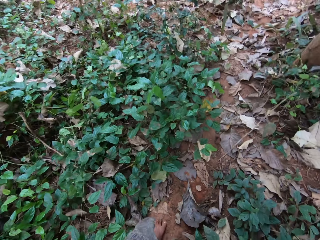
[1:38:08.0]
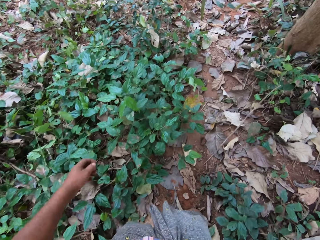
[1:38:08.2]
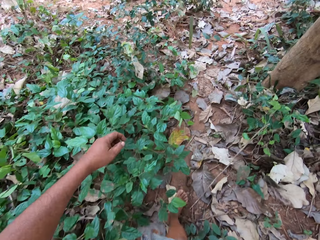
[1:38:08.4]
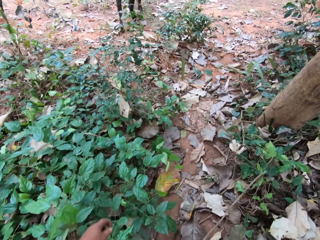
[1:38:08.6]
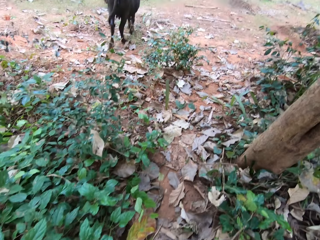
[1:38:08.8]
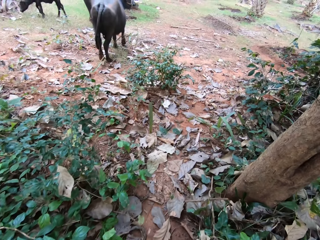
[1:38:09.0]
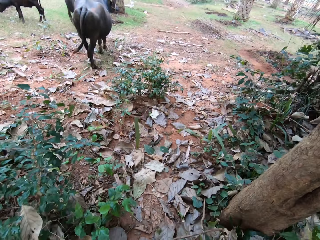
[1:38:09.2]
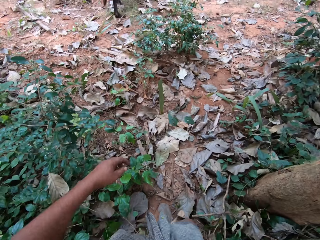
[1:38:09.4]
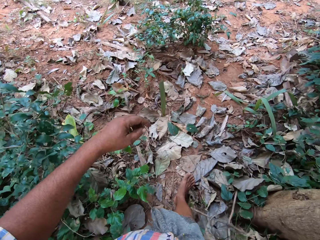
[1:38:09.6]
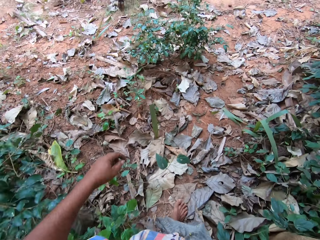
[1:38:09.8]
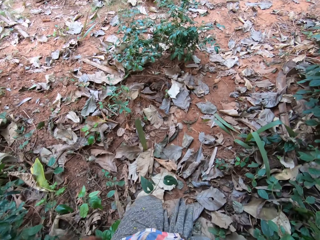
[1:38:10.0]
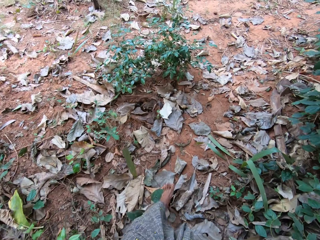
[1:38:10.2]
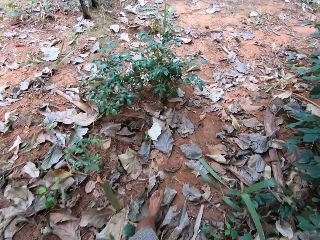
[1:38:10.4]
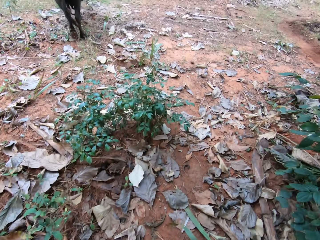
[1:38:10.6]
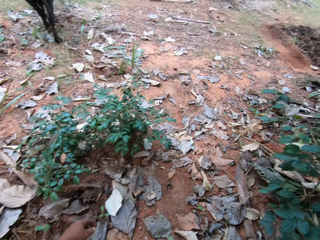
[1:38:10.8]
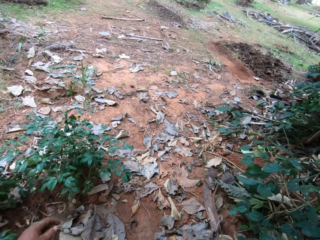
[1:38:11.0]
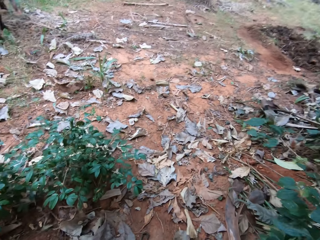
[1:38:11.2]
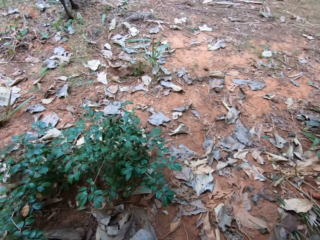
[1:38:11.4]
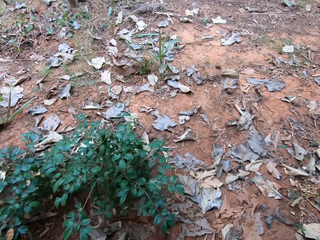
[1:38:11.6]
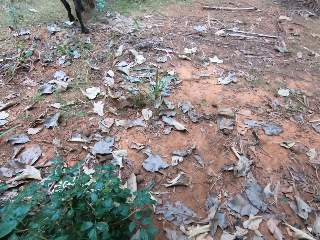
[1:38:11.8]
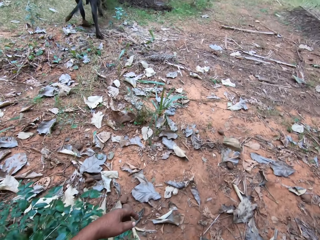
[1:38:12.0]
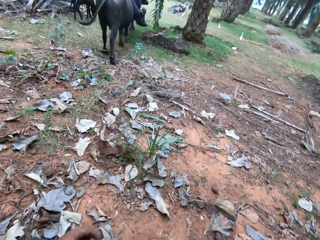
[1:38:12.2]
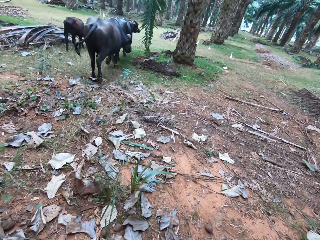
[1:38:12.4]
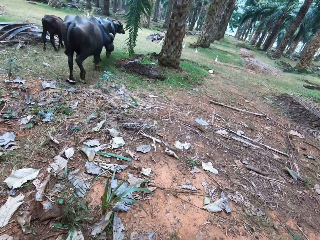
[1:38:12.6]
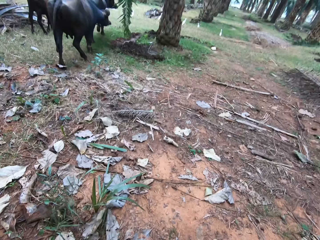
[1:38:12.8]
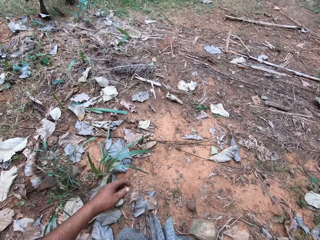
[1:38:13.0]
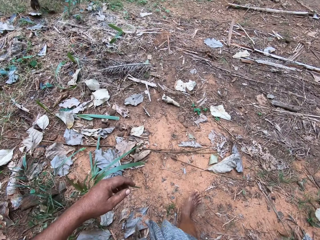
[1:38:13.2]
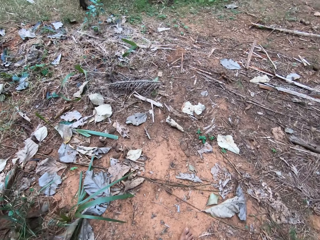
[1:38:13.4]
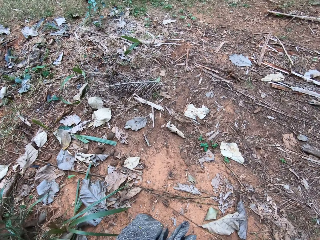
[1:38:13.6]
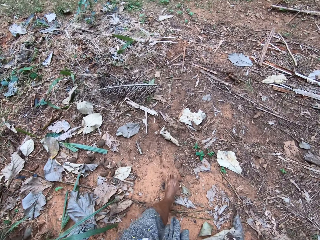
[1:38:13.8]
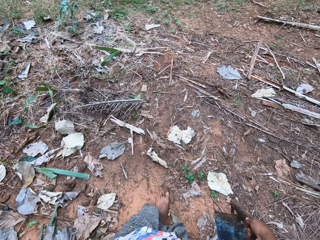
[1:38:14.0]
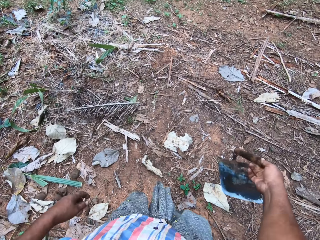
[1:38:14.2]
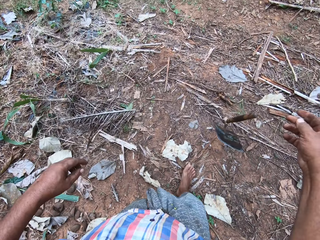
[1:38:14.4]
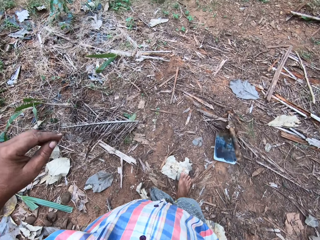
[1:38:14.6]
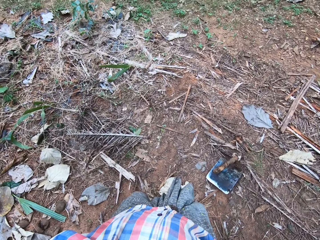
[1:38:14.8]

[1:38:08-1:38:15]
The camera wearer converses. They sigh. They drop the hoe on the floor. They lift the hands.
